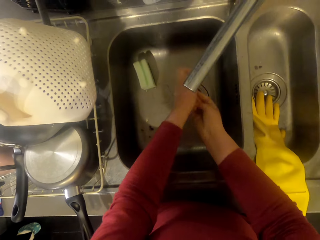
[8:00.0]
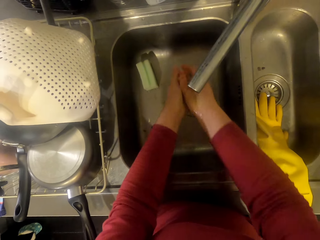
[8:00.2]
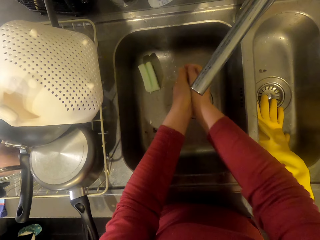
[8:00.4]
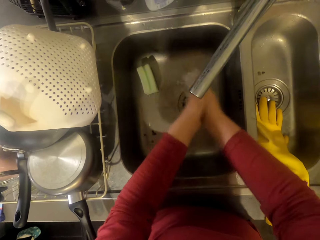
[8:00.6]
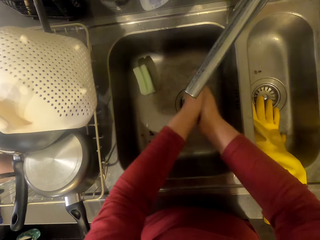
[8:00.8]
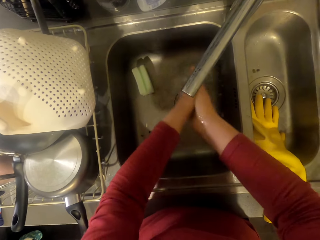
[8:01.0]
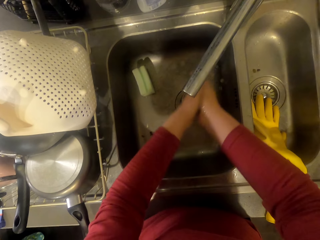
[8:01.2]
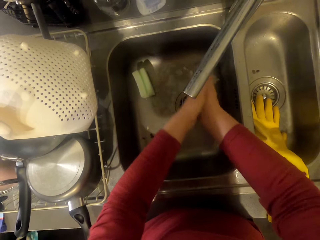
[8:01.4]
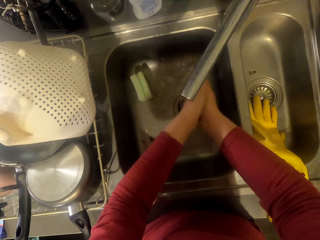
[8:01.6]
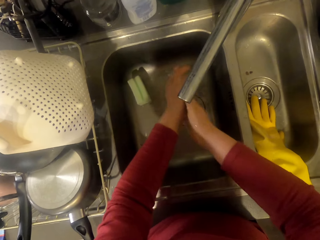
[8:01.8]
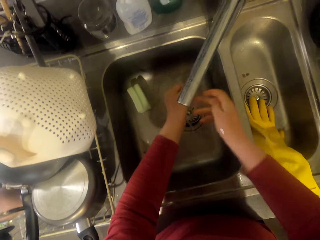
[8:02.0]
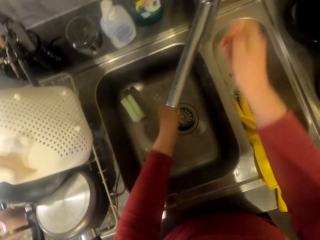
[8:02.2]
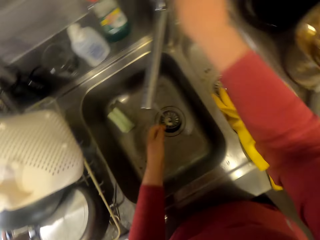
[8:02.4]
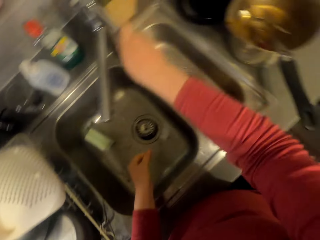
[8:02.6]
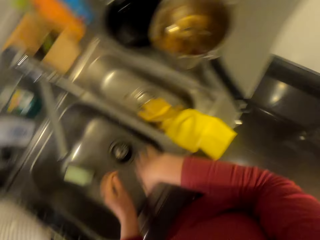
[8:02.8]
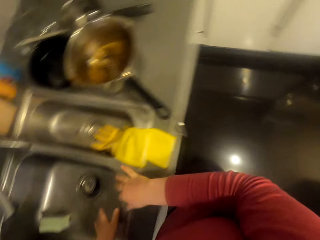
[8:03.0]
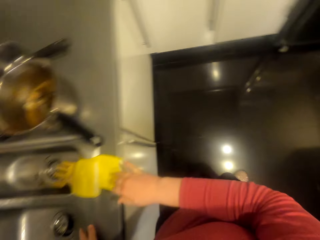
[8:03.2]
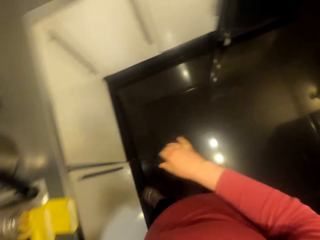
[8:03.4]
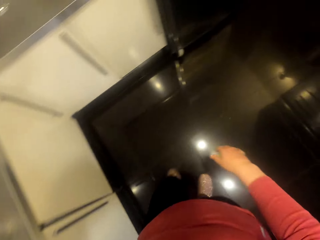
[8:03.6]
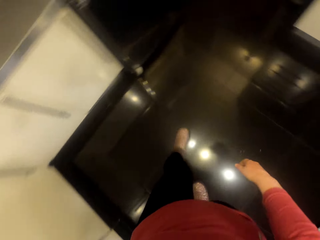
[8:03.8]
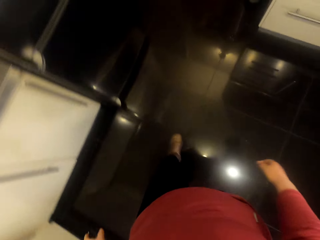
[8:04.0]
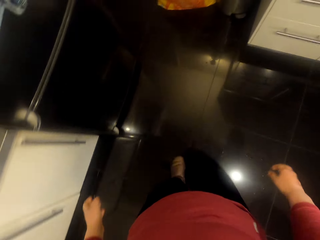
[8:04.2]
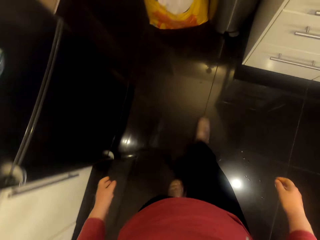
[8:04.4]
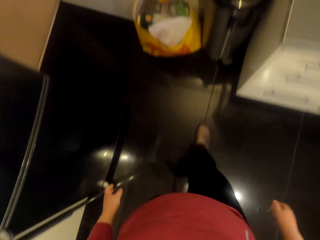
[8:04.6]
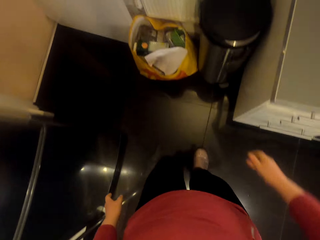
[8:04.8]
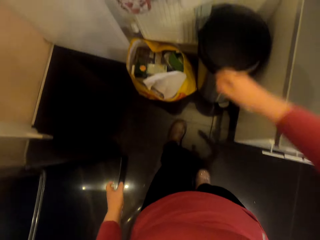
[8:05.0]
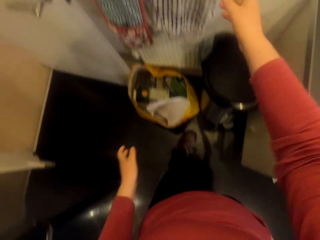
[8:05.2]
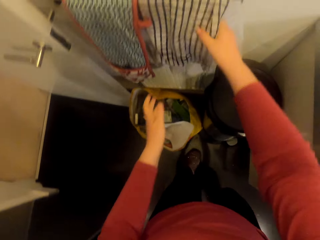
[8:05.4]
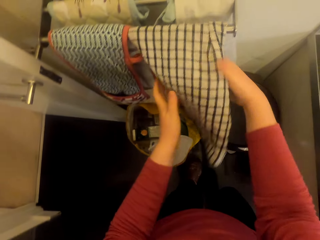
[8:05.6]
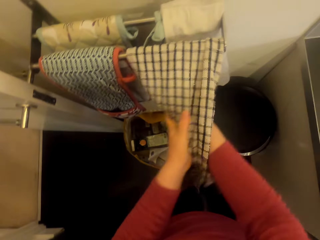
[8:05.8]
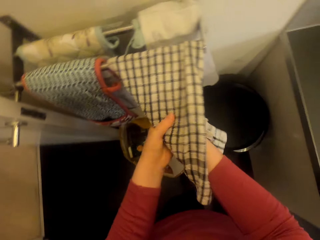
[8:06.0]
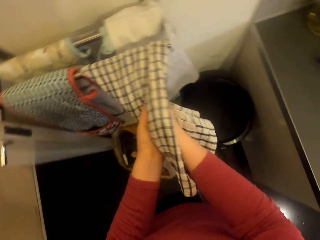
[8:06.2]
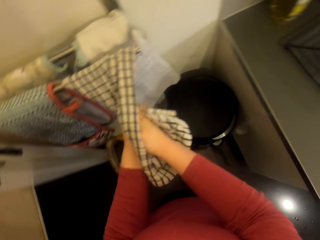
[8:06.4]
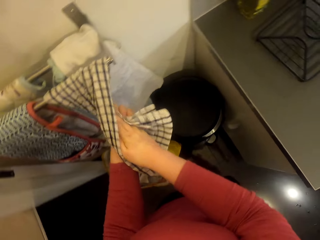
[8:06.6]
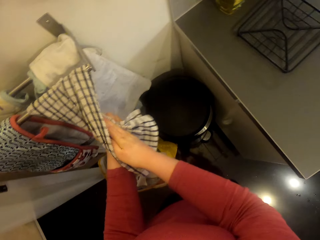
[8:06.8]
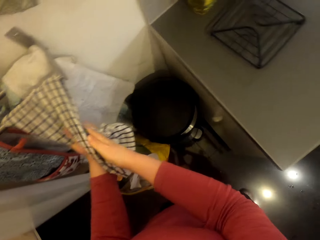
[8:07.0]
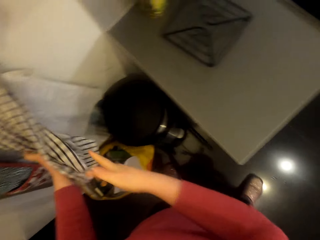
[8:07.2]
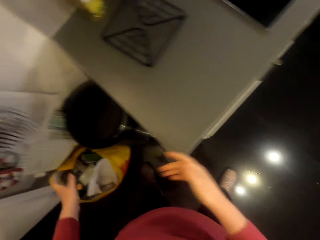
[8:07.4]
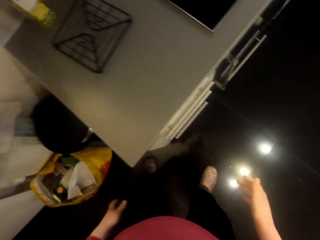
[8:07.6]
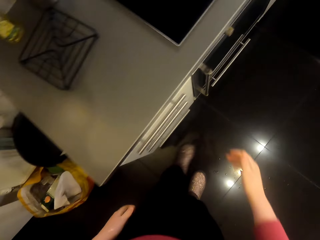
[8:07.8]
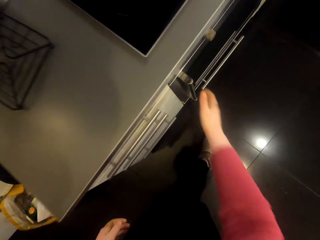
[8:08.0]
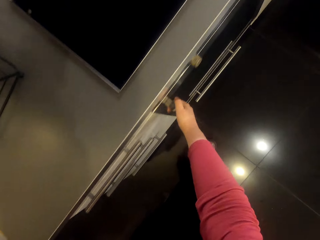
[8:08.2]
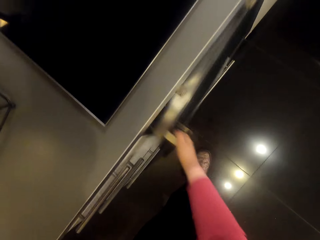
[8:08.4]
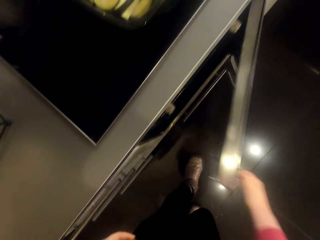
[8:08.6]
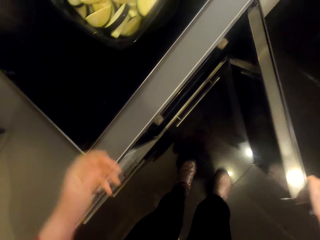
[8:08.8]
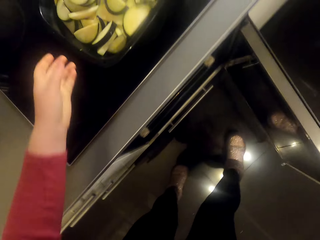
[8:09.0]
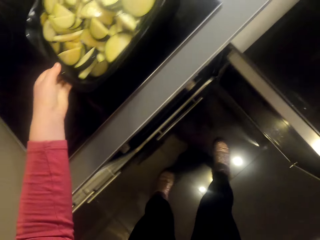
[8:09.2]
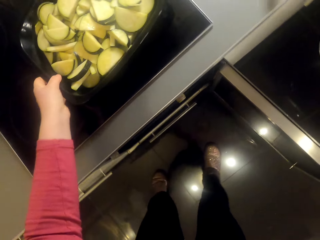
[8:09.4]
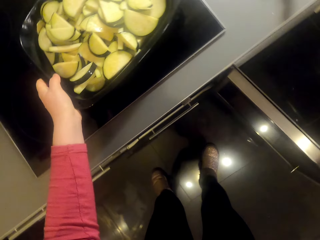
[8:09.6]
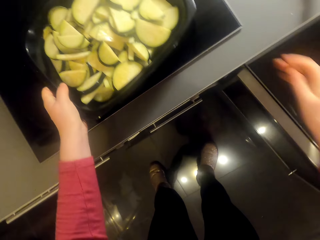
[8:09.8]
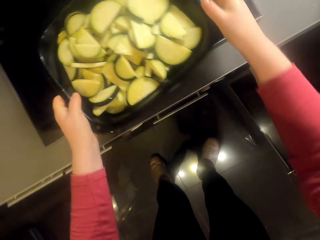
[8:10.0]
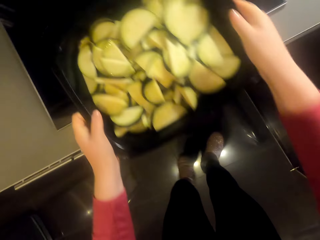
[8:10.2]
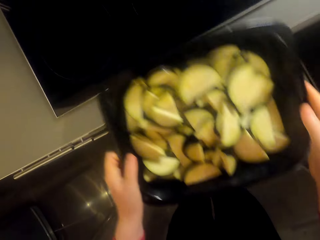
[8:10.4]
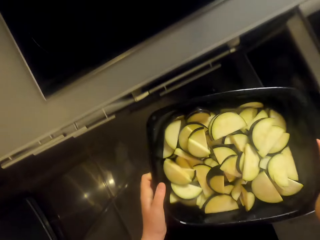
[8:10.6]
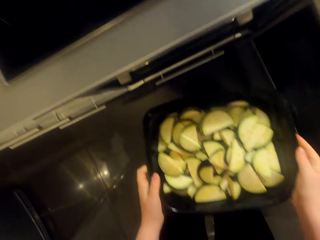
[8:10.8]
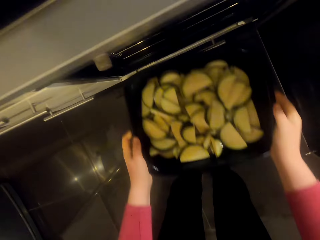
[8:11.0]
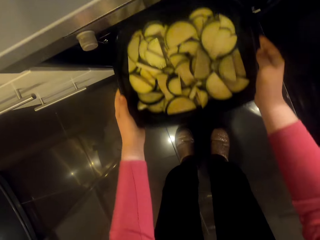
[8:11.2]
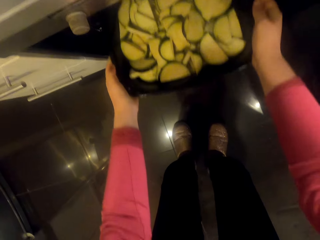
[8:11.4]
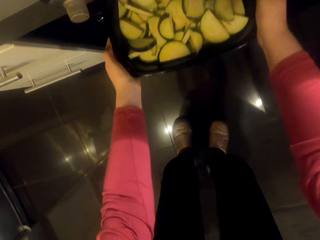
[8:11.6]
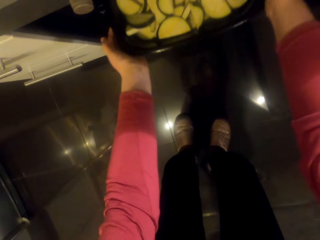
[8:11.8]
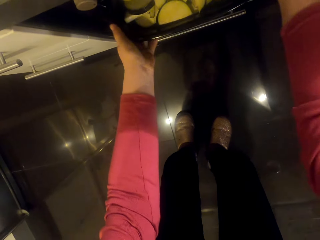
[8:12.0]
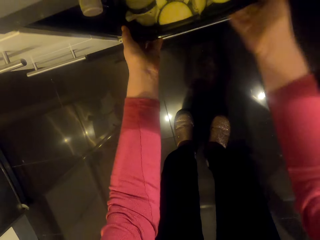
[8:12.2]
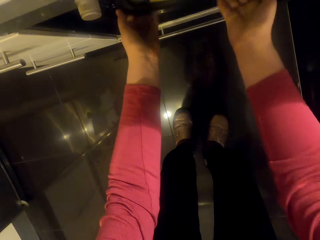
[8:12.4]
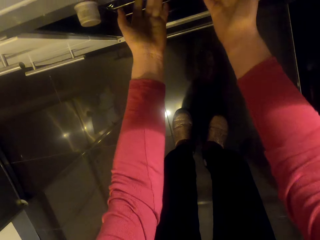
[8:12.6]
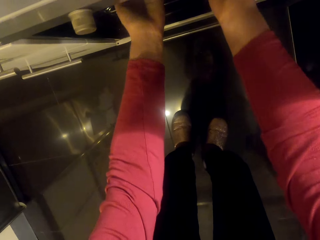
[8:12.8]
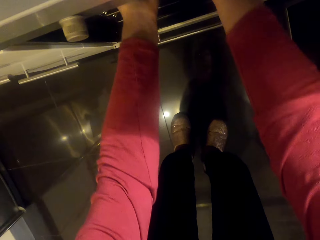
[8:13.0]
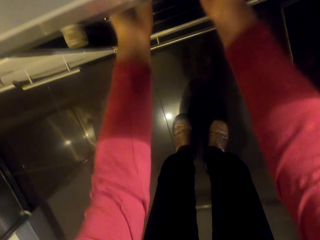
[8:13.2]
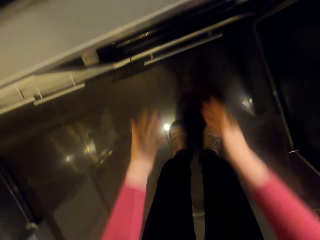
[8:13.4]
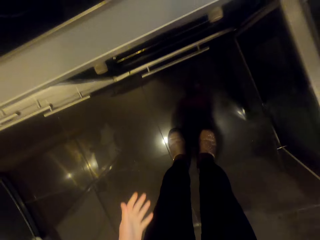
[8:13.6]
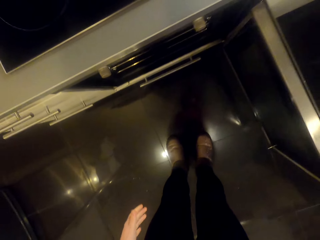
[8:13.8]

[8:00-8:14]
The camera wearer closes the tap. She walks around the room. She dries her hands with the towel. She walks around the room. She opens the cabinet door. She puts an eggplant in the oven. She picks up the tray and puts the tray on the shelf.

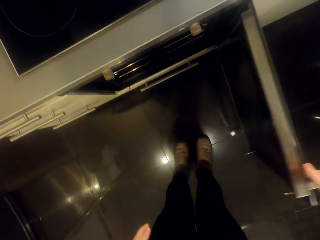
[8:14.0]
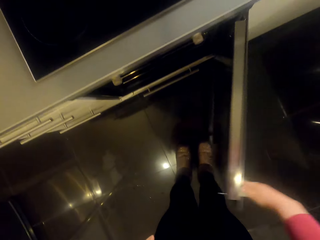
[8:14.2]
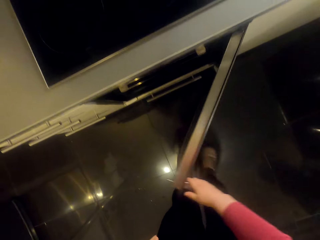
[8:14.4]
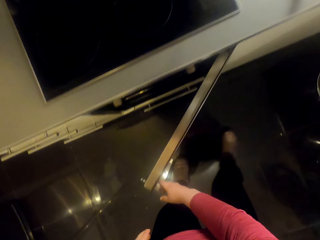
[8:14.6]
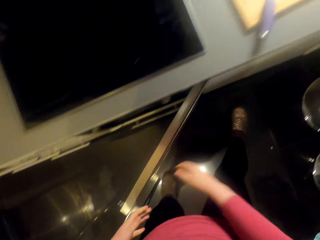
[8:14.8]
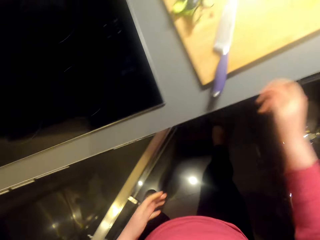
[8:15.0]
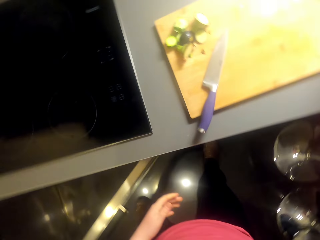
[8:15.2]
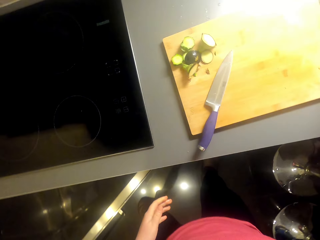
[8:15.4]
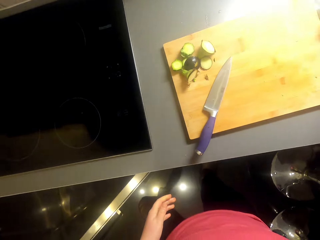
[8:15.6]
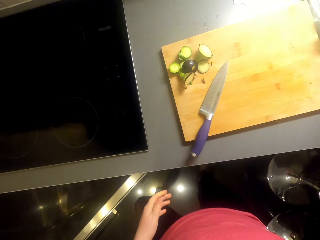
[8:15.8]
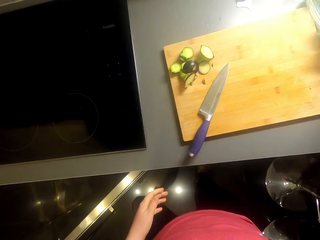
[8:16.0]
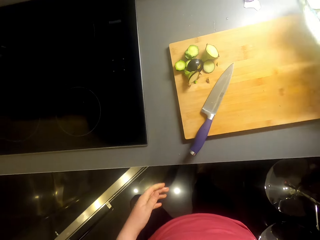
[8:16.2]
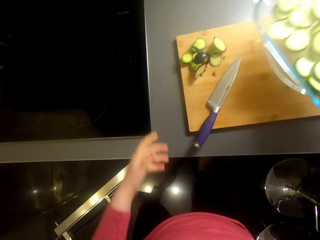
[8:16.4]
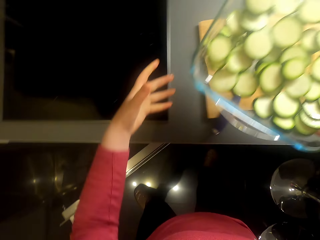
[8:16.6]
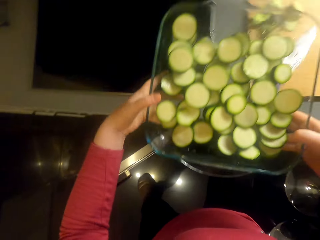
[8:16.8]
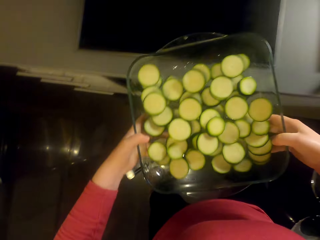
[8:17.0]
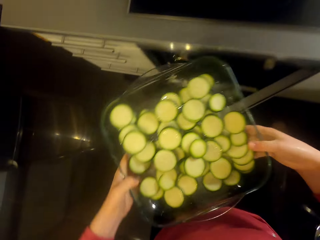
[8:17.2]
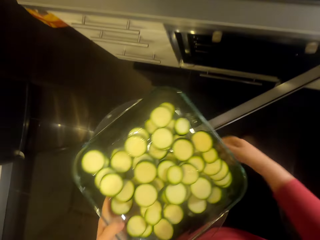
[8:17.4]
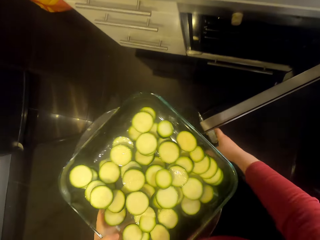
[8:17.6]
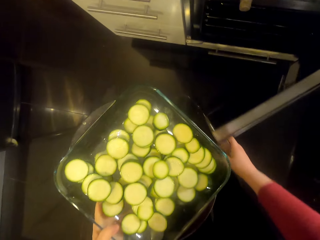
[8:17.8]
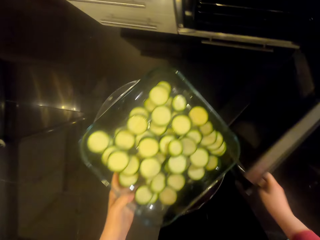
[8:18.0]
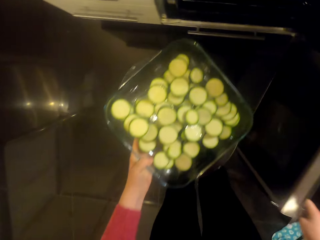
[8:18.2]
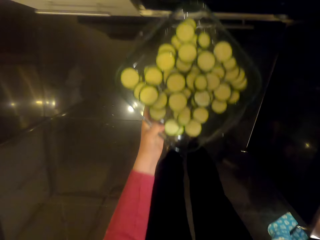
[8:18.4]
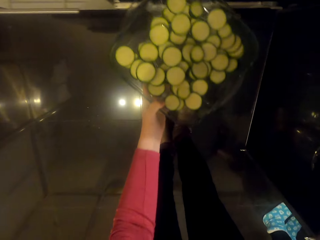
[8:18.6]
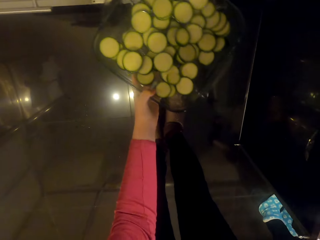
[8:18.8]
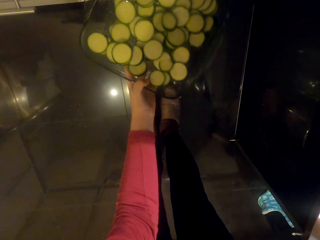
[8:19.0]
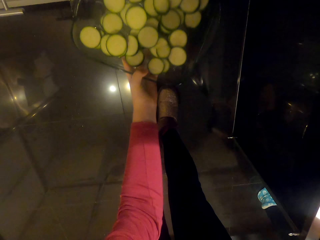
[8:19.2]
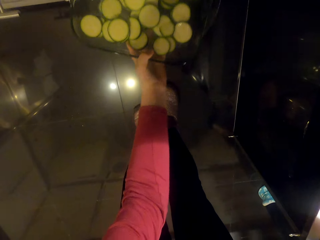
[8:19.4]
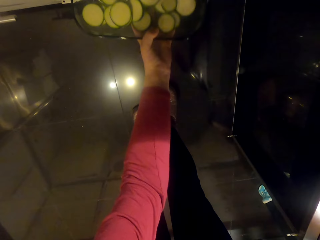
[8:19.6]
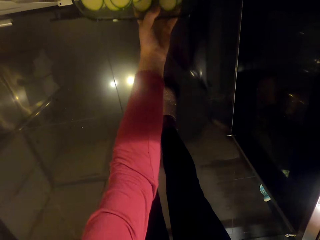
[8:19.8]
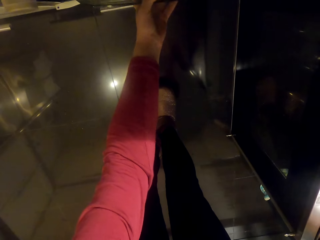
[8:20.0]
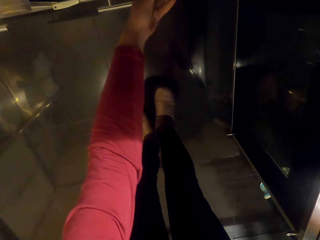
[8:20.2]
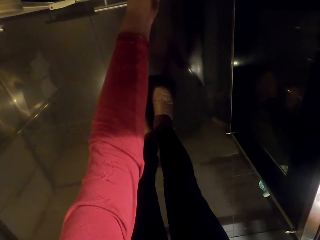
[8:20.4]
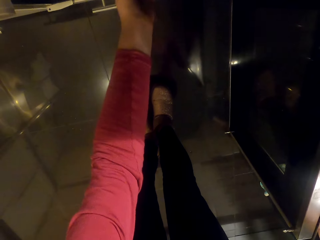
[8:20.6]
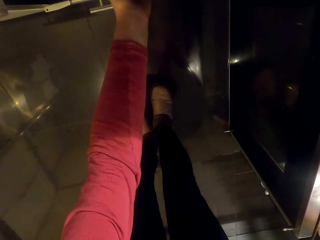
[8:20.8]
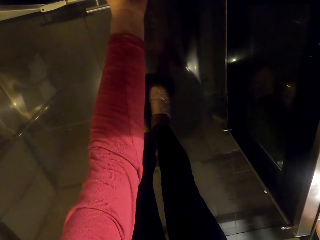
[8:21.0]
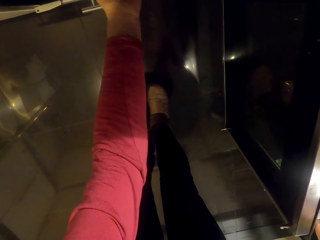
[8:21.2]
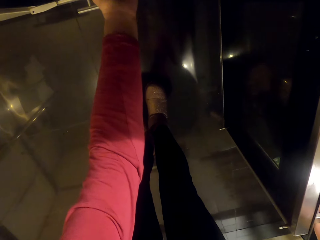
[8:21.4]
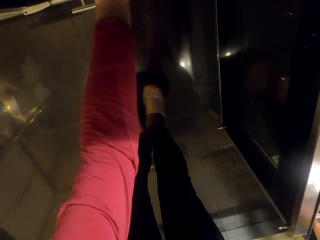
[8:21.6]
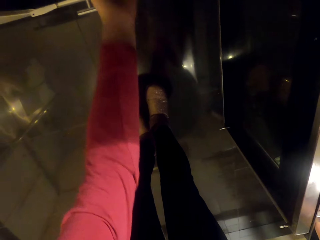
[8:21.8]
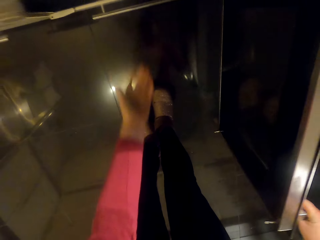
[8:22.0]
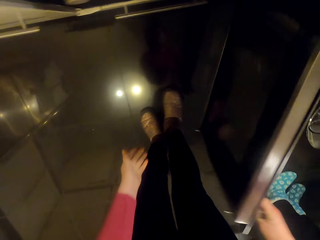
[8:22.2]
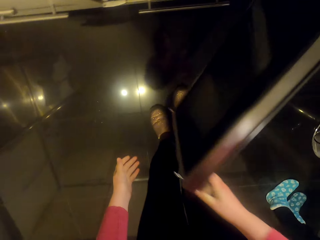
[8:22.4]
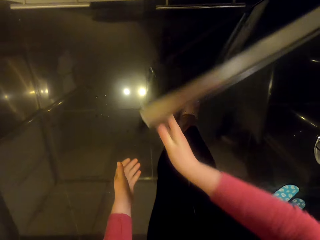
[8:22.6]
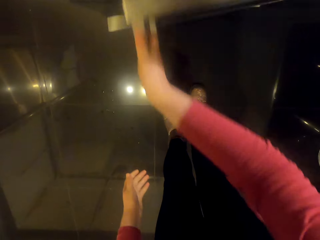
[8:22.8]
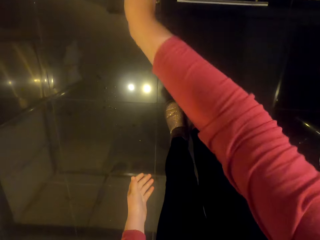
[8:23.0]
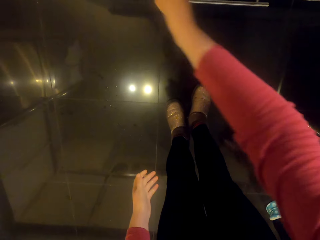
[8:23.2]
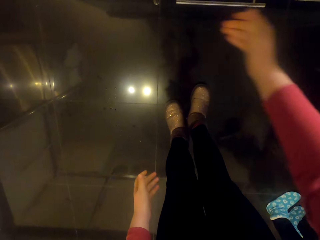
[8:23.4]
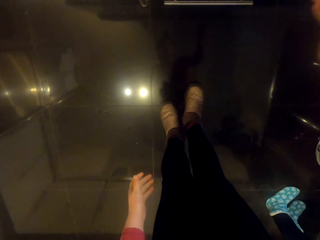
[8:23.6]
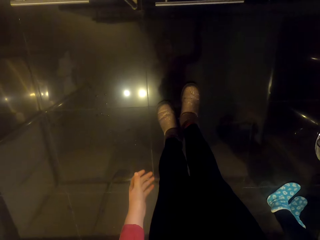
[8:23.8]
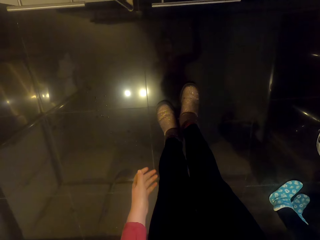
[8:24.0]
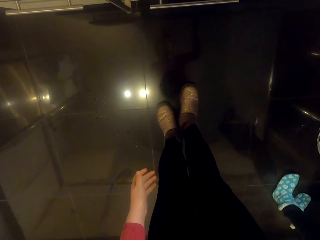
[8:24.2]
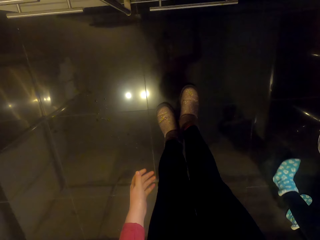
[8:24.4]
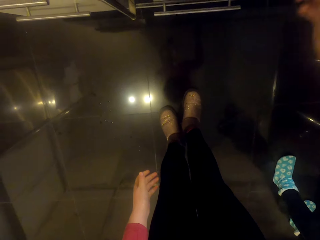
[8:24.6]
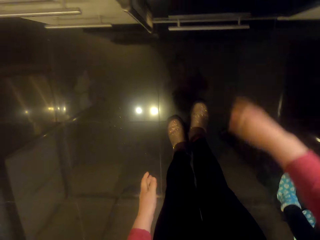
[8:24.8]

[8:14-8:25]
The camera wearer closes the cabinet door. They pick up the tray. They put a cucumber in the oven. They put the tray on the shelf. They close the cabinet door.
